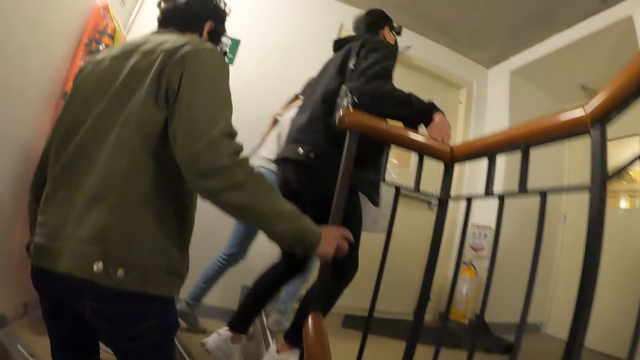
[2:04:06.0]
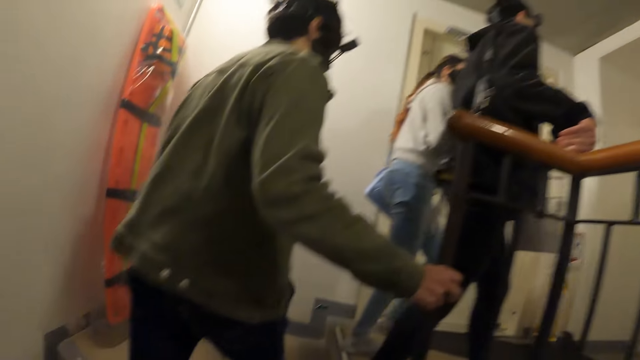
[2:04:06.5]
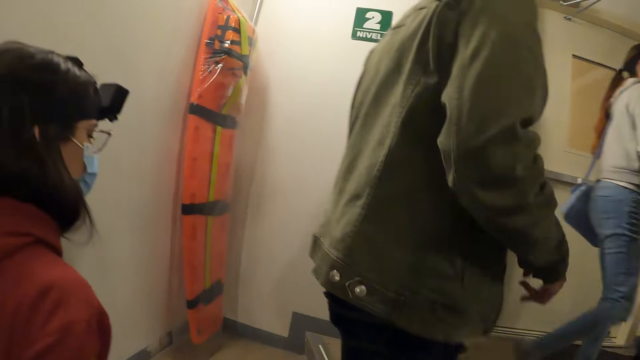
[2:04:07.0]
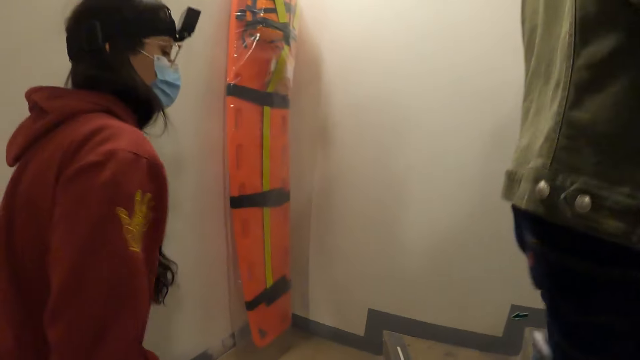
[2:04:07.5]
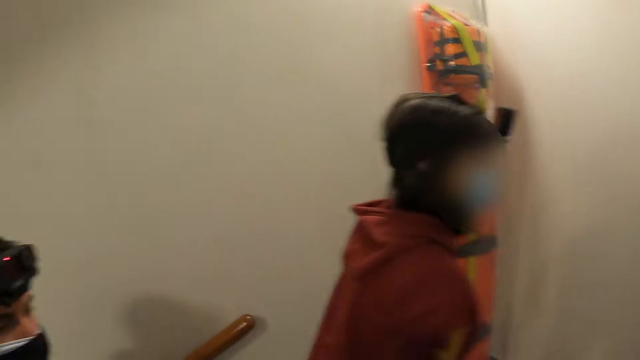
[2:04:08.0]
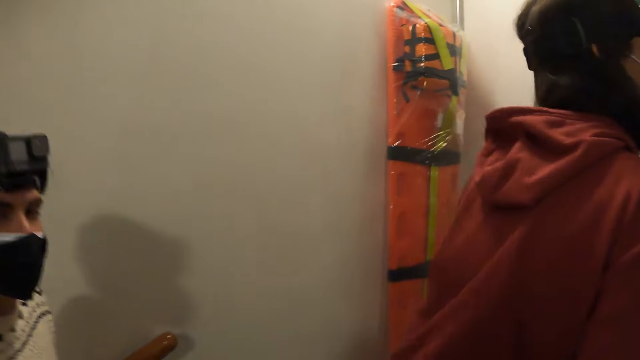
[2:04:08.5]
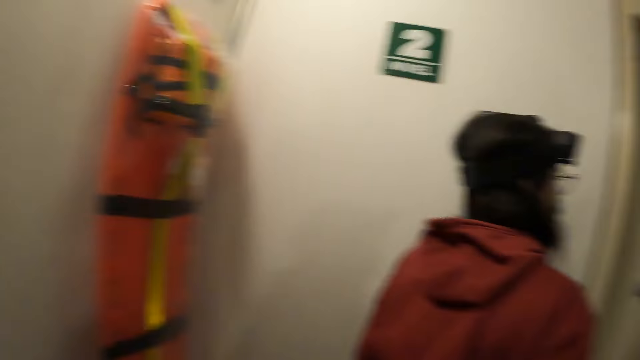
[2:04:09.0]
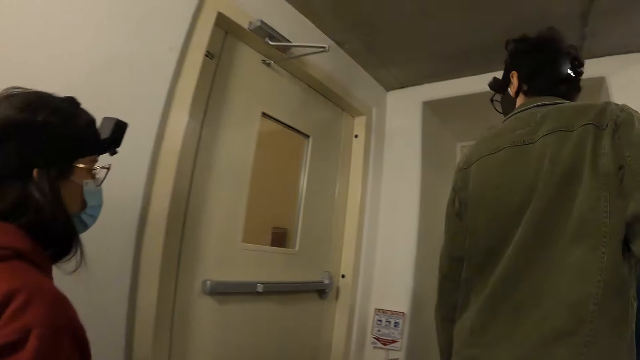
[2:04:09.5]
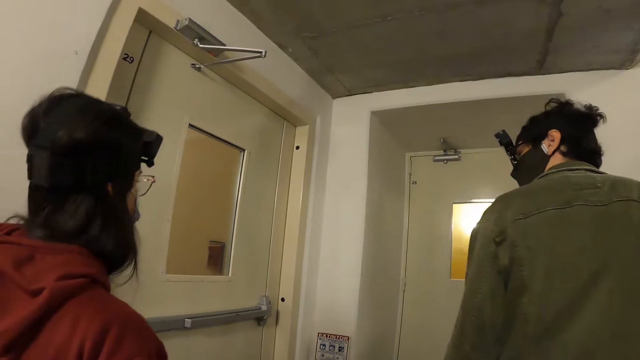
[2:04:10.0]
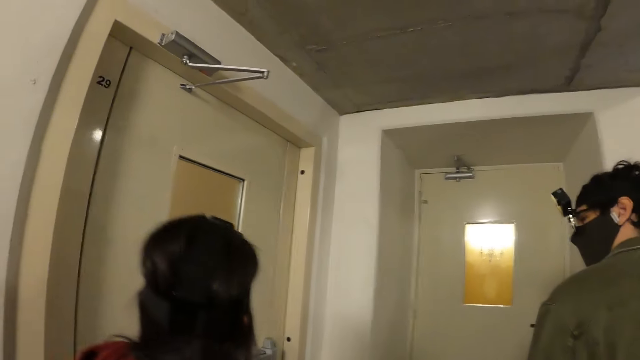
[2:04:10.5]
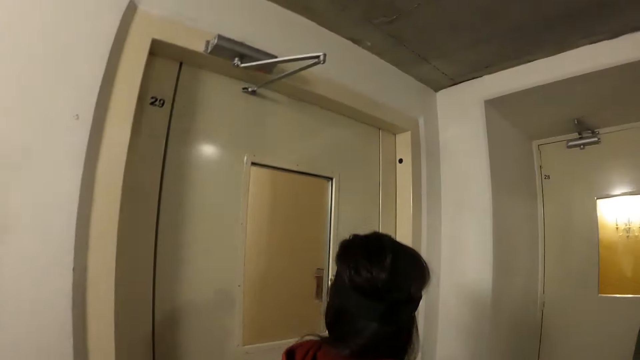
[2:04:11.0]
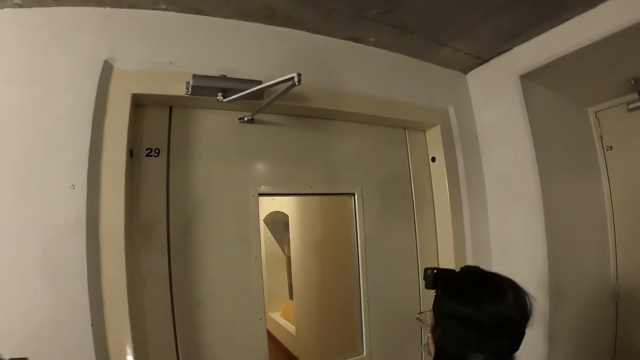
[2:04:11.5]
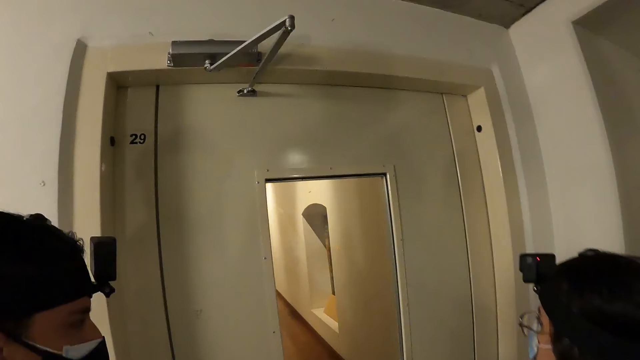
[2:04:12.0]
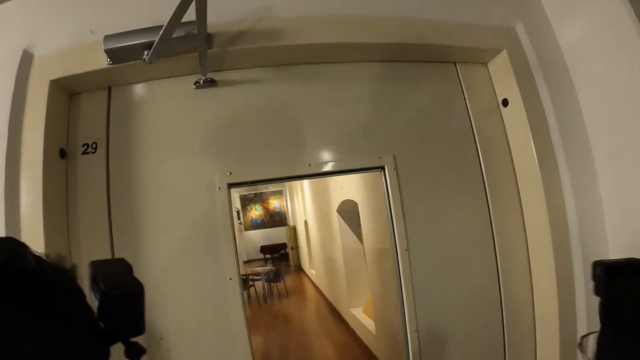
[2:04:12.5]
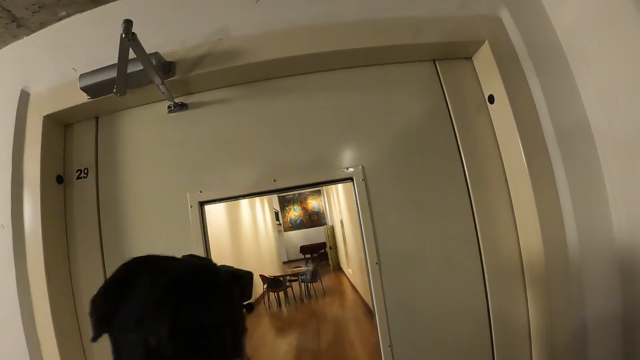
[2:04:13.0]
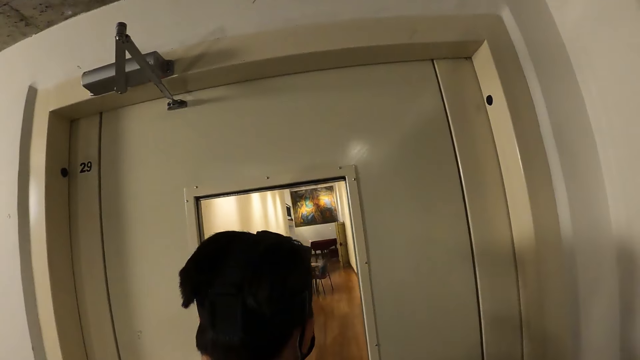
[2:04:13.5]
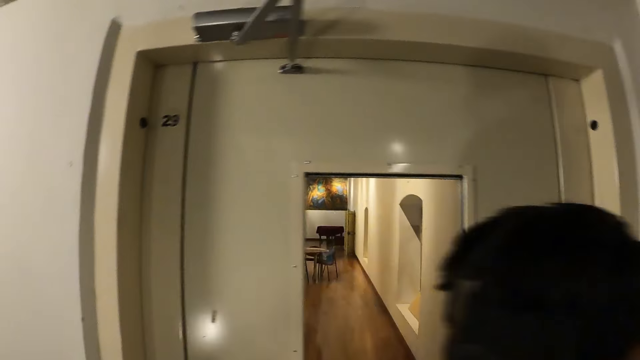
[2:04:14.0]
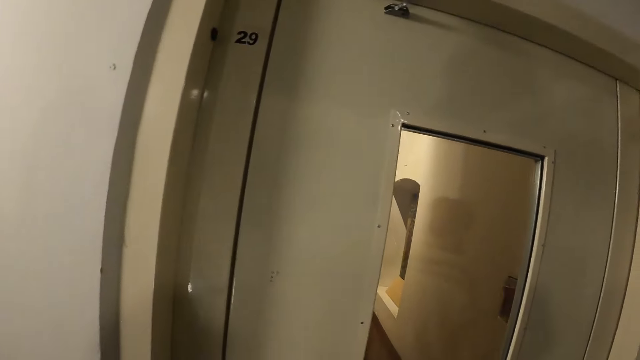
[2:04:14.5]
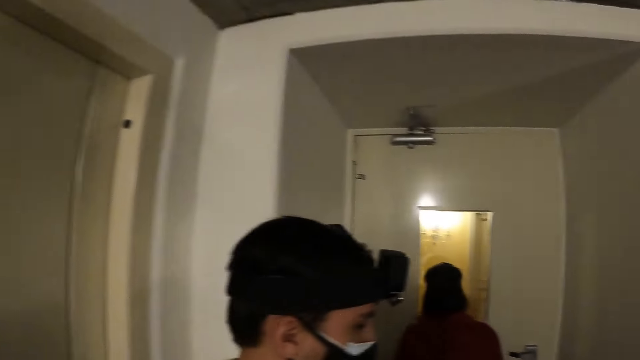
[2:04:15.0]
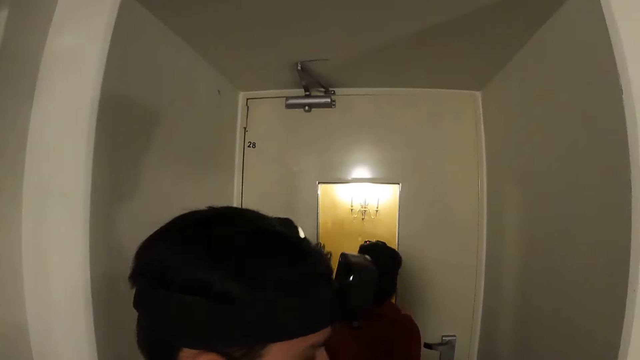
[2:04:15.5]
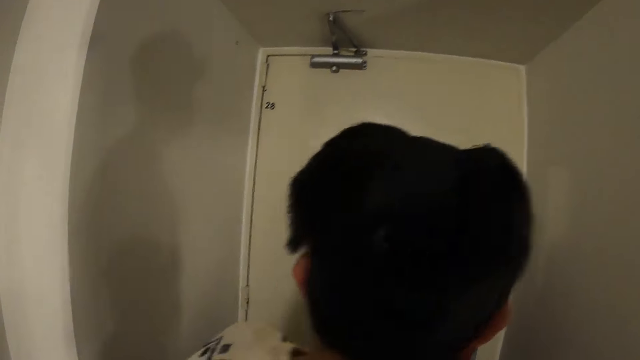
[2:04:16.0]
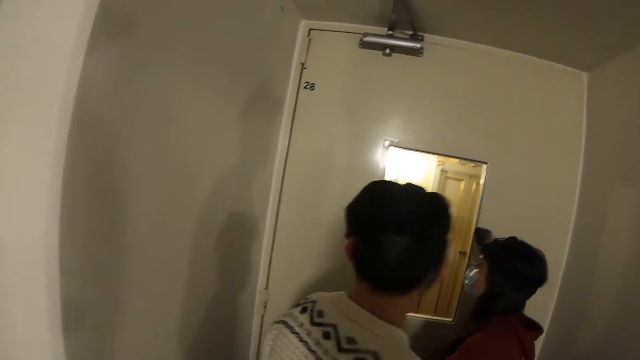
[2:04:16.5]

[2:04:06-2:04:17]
The camera wearer looks around.

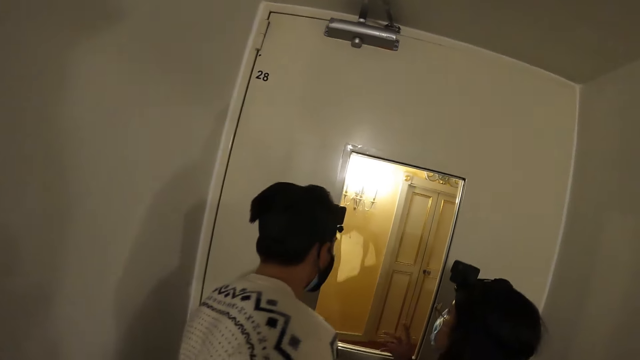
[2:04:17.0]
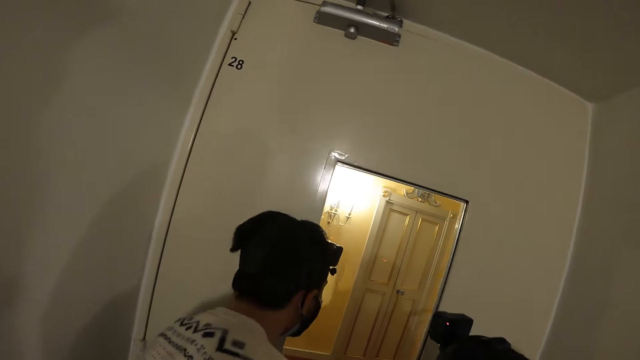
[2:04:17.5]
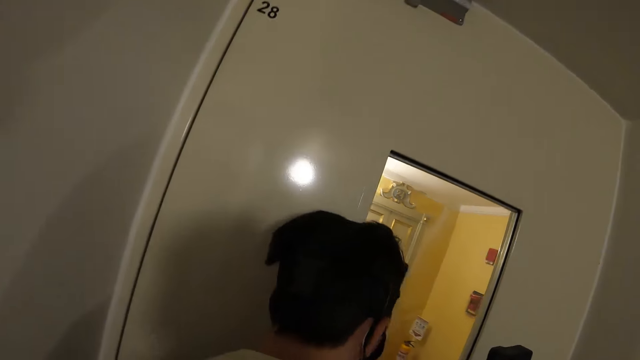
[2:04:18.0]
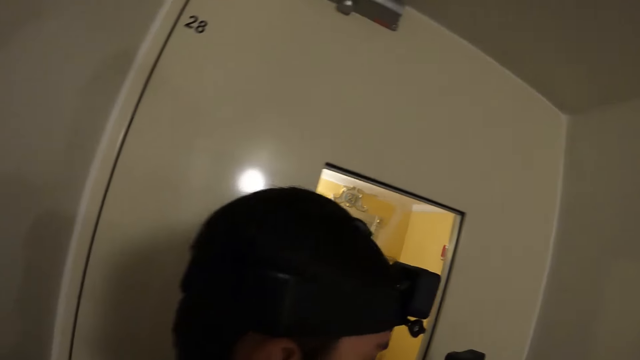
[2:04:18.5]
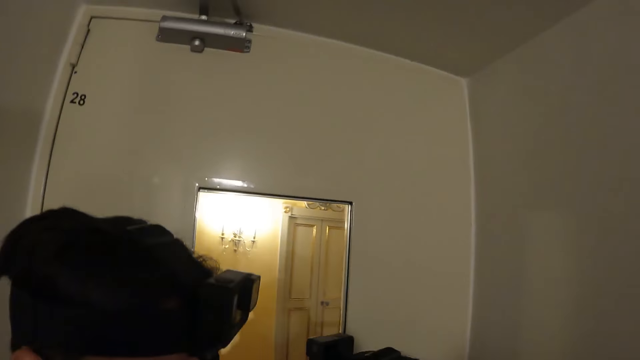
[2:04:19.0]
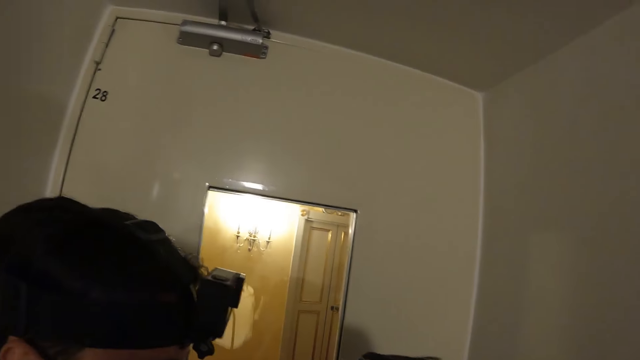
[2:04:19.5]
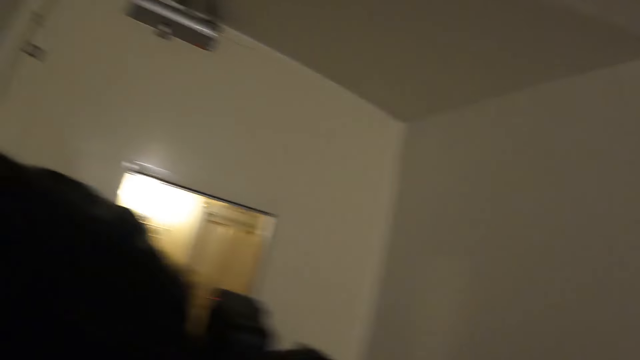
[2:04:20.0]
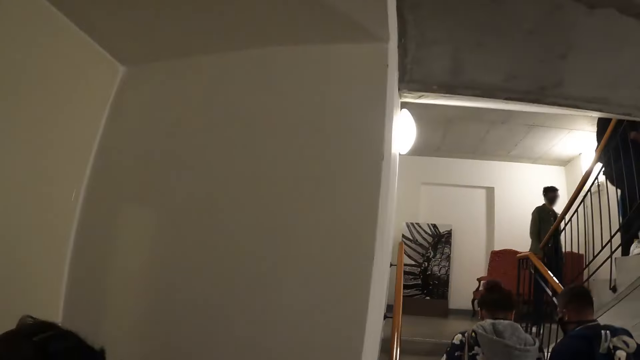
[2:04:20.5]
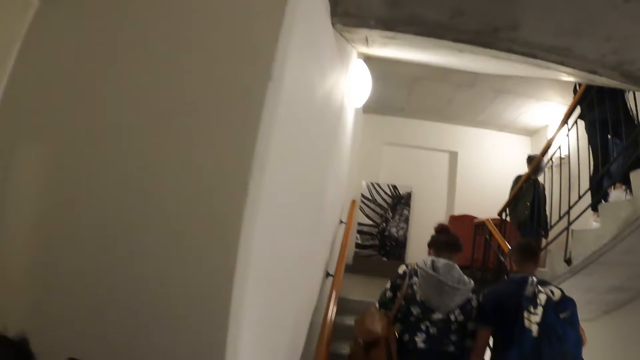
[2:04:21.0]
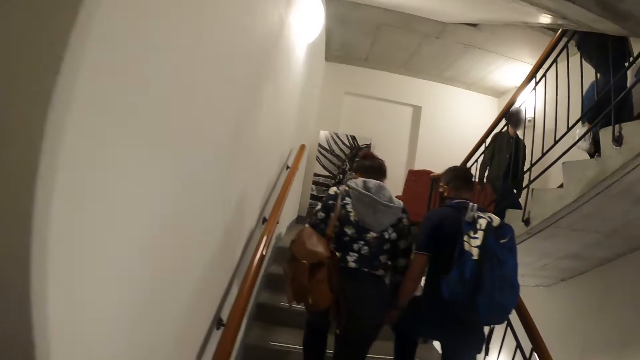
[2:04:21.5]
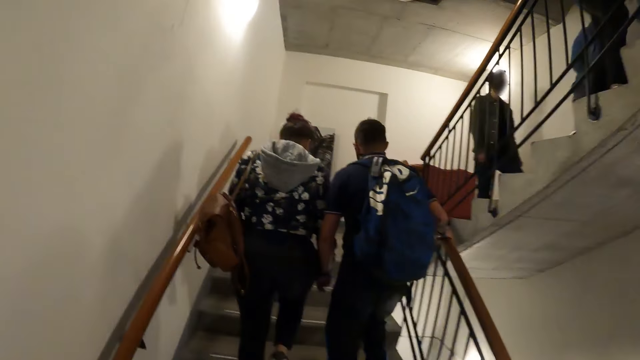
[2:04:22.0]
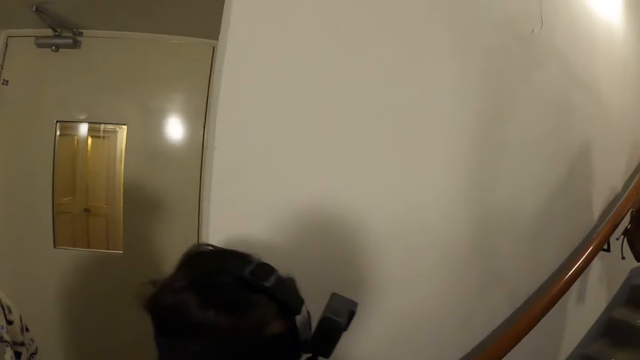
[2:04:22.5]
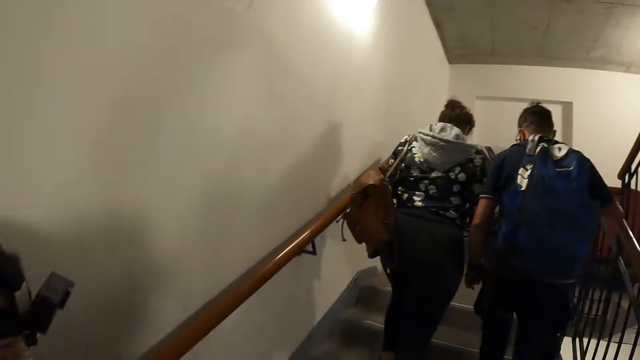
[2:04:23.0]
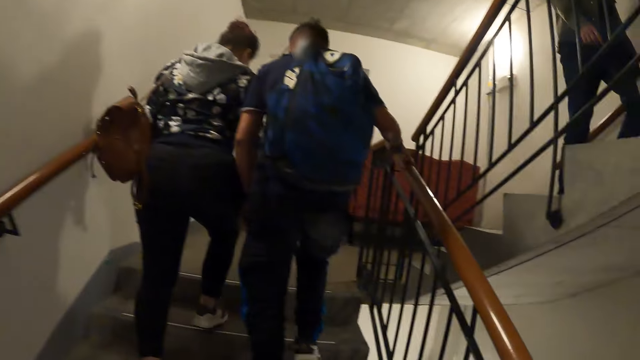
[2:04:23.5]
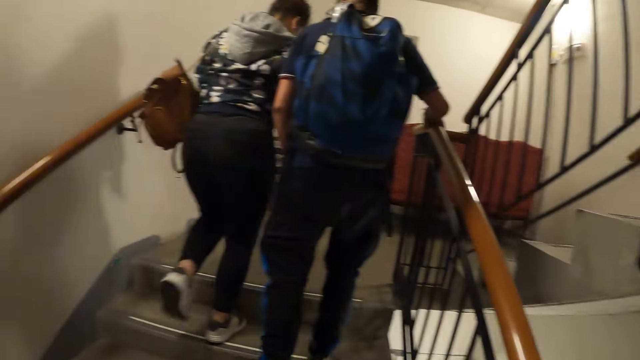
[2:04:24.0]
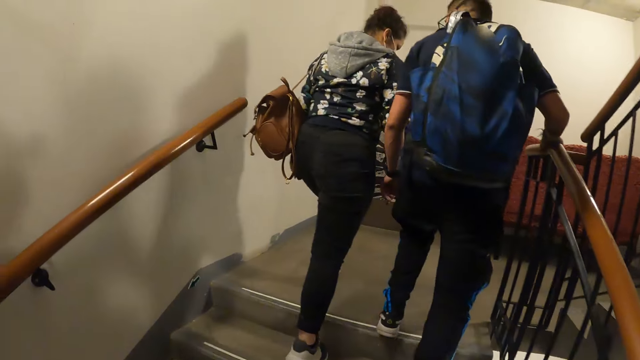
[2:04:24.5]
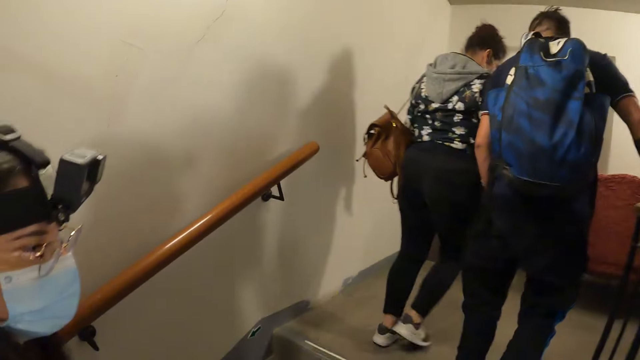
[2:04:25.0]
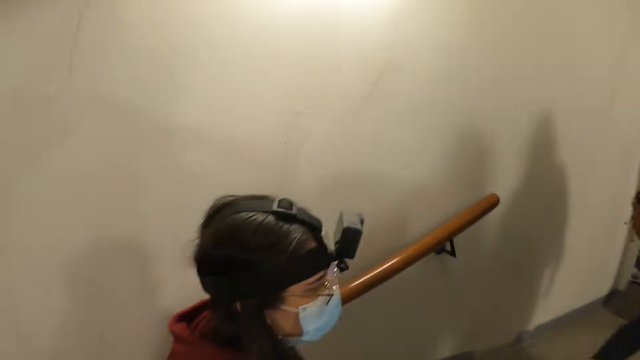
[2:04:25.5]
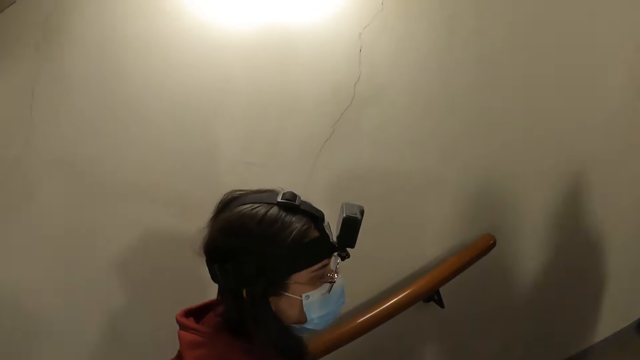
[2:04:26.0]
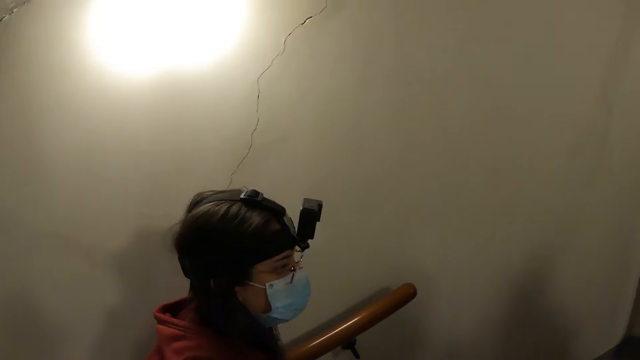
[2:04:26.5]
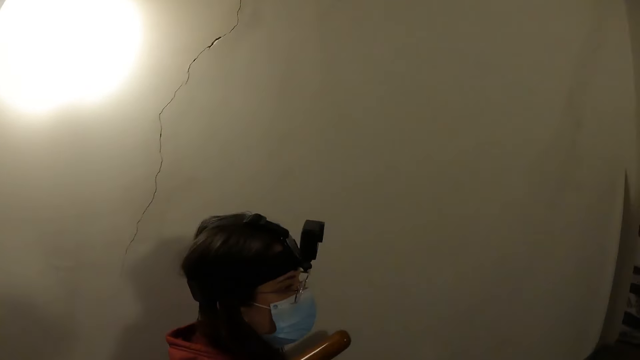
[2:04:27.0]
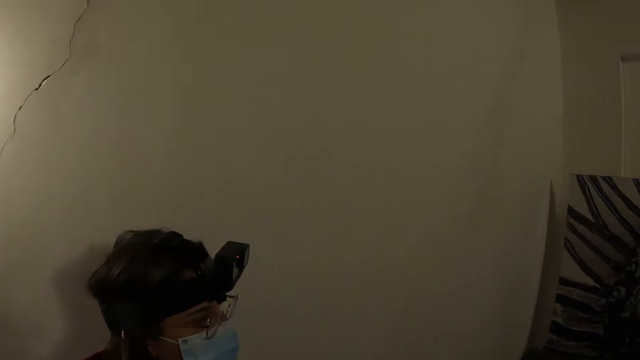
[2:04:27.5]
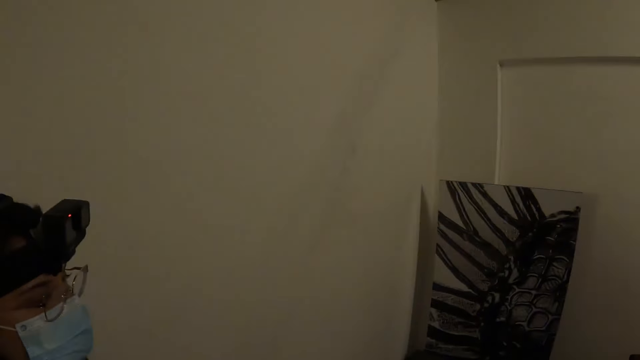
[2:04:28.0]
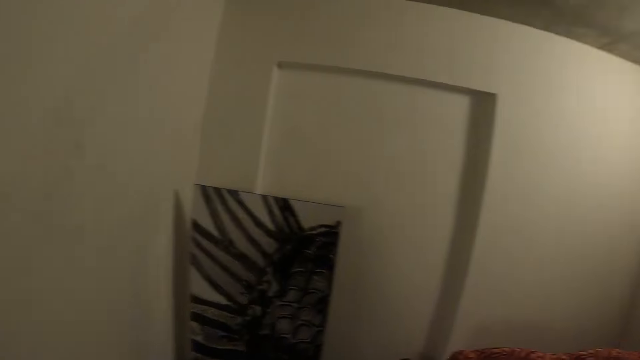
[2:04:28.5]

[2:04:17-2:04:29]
The camera wearer stares. They walk. They climb up the staircase.
